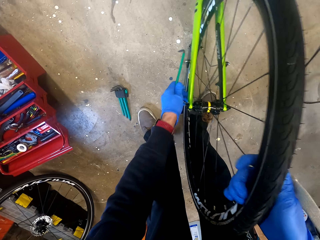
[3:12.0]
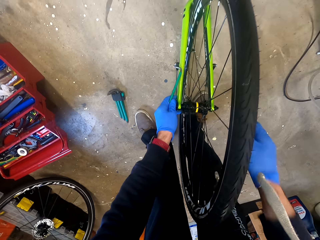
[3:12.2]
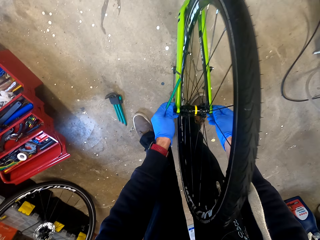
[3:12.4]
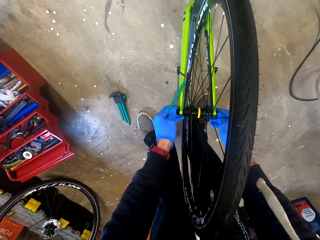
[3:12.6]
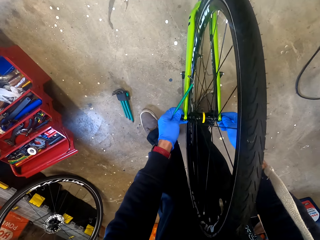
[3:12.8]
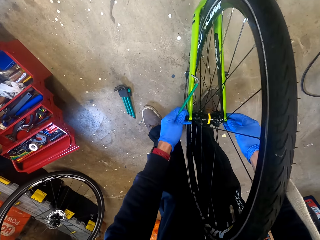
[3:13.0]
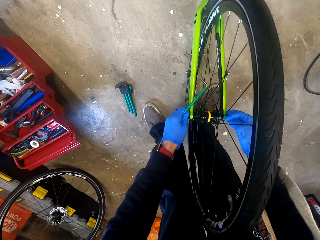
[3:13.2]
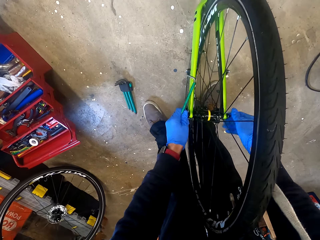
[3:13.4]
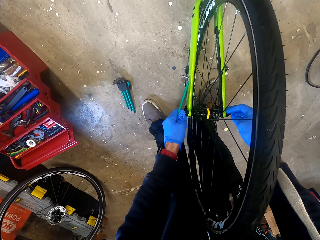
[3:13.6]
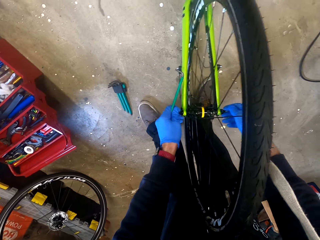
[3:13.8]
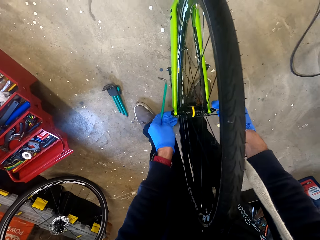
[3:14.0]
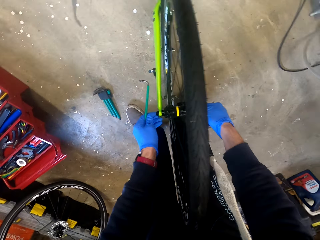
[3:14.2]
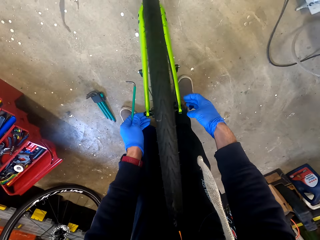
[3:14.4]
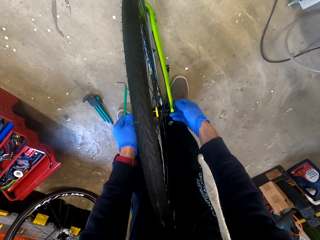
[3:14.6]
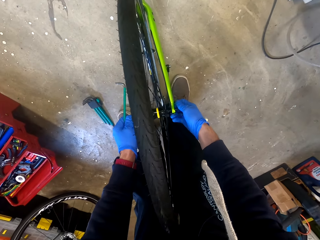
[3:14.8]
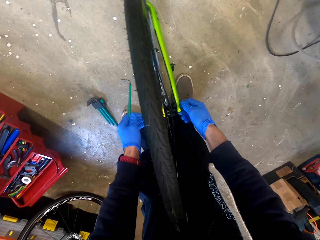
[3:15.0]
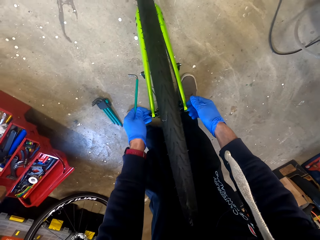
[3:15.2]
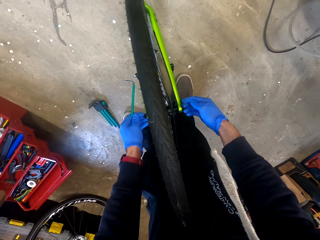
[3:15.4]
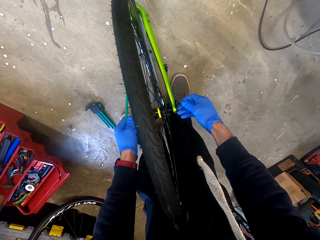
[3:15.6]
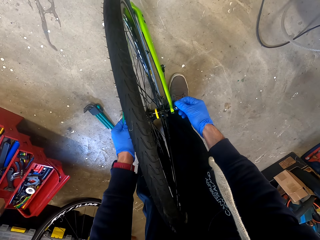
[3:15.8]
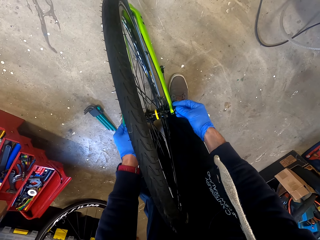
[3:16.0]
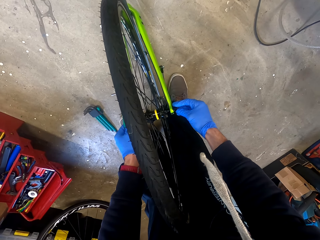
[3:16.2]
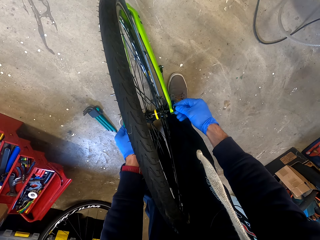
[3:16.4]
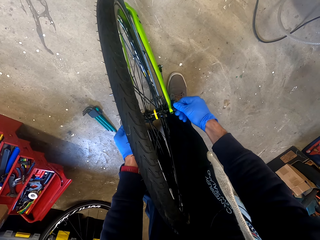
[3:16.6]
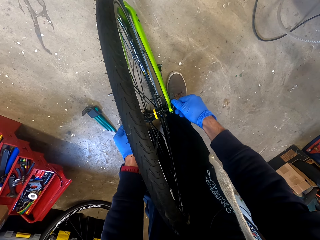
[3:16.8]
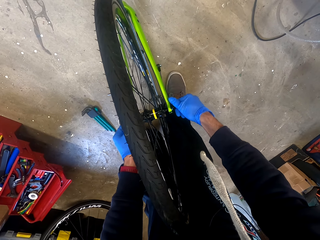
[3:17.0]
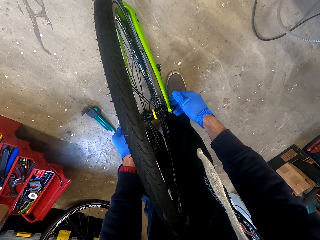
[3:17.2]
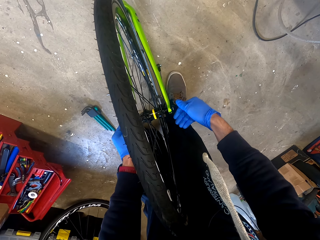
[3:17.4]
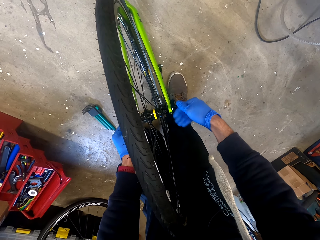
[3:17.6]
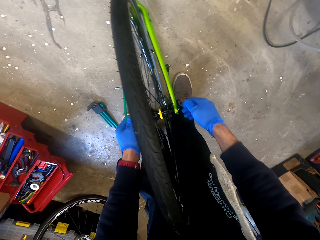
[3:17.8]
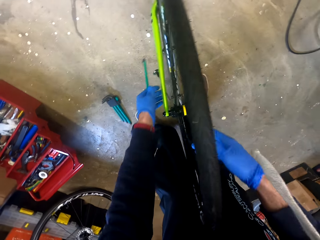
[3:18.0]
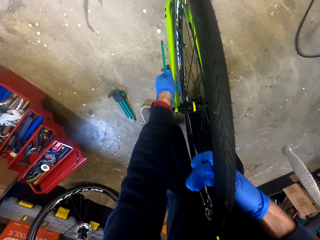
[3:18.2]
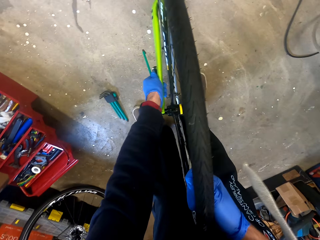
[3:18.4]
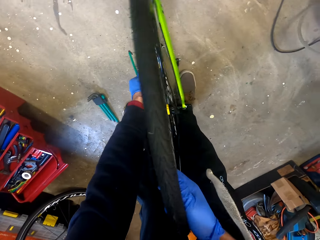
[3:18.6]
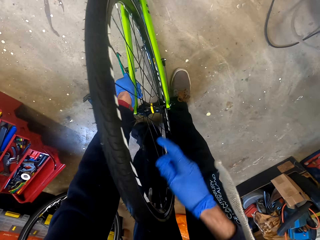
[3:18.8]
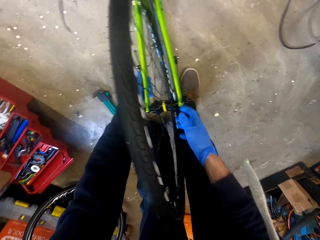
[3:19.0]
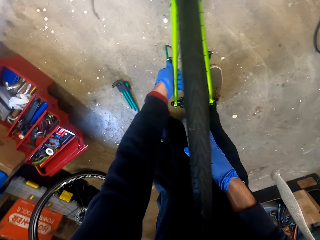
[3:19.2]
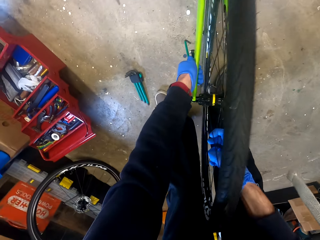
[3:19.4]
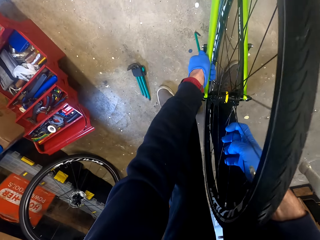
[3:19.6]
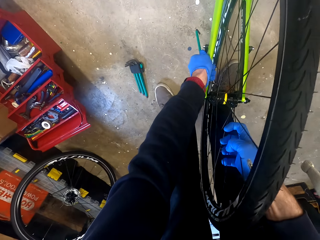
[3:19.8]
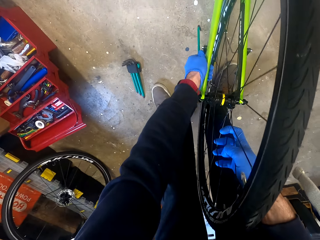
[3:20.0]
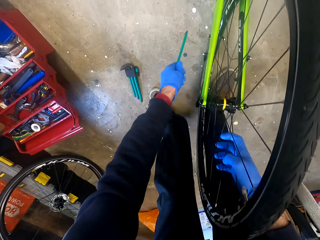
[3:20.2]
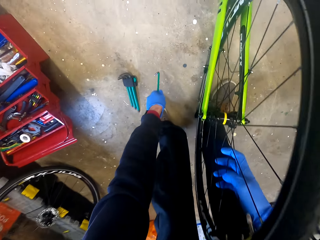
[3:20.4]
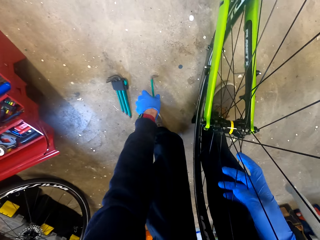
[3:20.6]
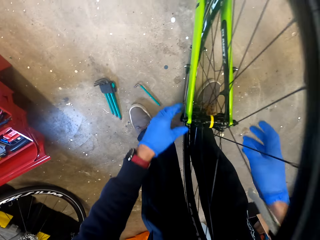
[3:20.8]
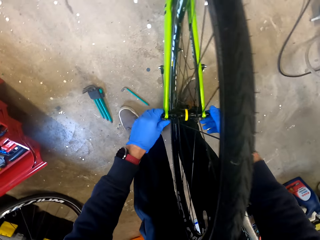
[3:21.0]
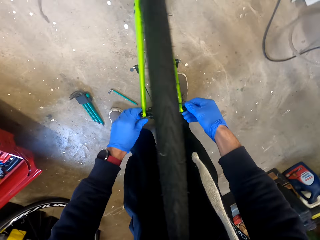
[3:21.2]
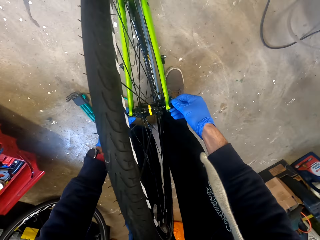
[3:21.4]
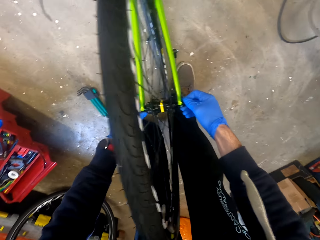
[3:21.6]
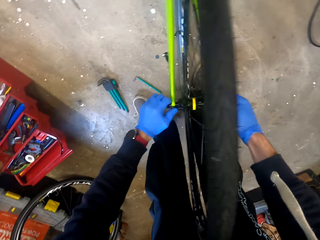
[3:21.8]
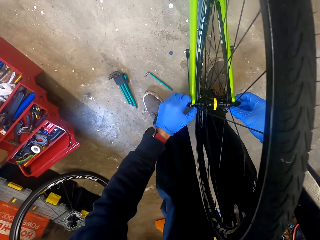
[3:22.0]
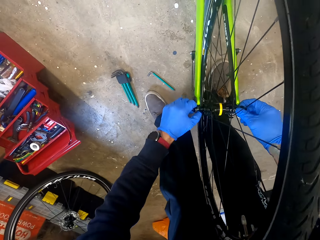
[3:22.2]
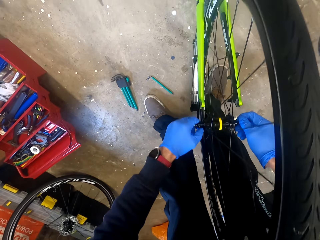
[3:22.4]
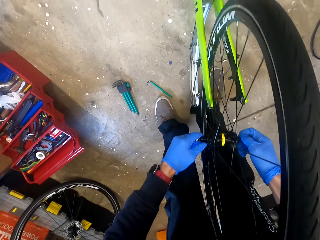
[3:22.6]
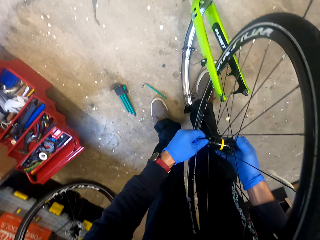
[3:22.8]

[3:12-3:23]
The camera wearer tightens a nut with a bolt tightener. They adjust the nut on a wheel. They adjust the wheel on the floor. They put down the bolt tightener or screwdriver on the floor.

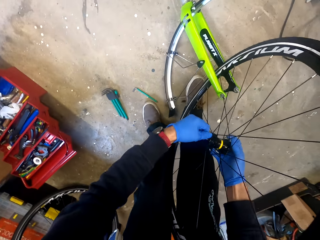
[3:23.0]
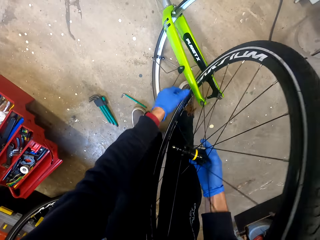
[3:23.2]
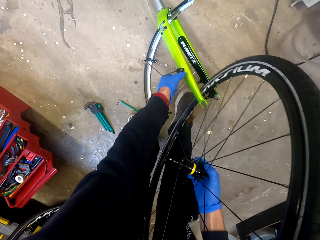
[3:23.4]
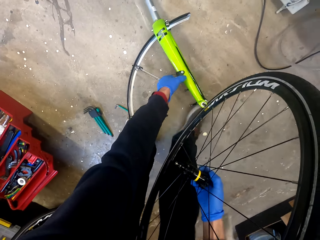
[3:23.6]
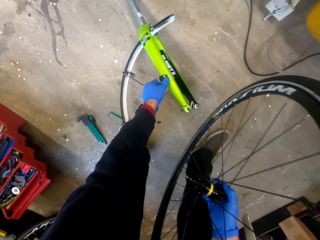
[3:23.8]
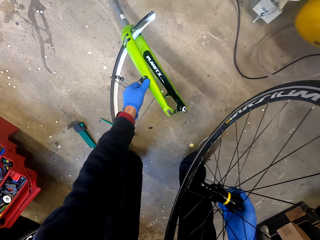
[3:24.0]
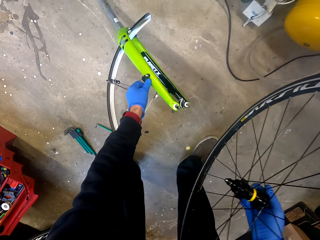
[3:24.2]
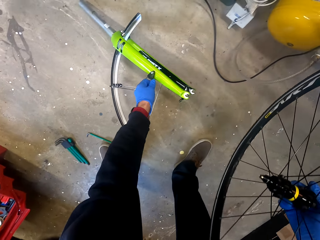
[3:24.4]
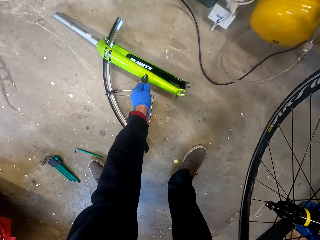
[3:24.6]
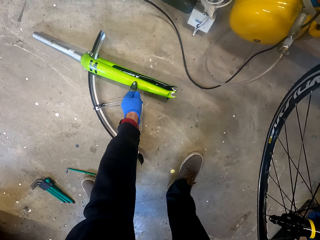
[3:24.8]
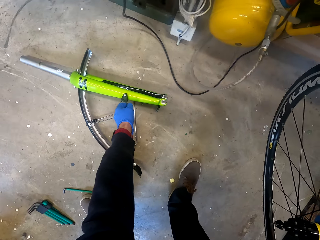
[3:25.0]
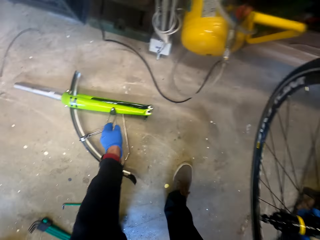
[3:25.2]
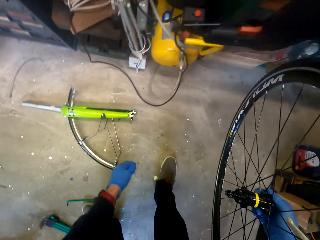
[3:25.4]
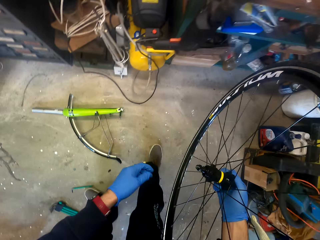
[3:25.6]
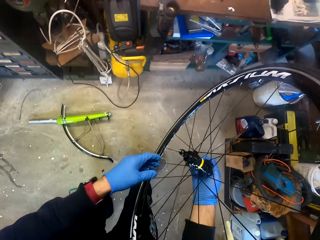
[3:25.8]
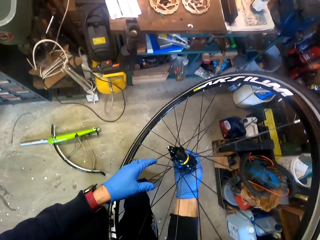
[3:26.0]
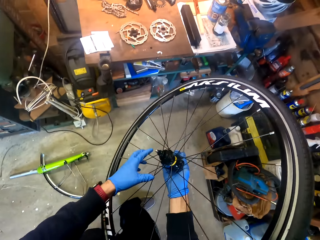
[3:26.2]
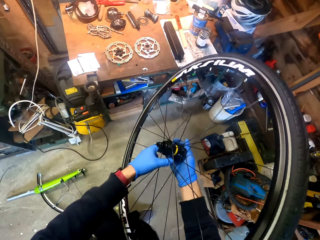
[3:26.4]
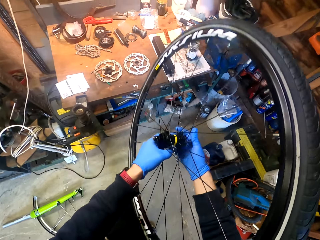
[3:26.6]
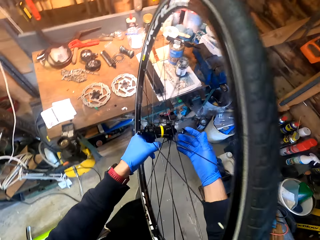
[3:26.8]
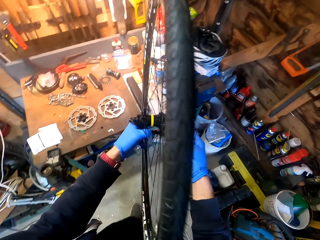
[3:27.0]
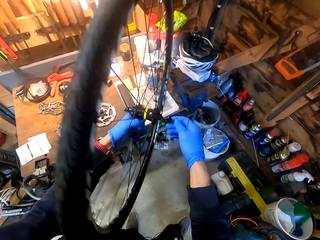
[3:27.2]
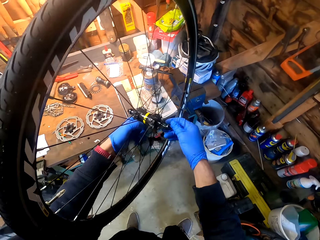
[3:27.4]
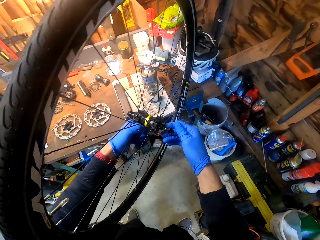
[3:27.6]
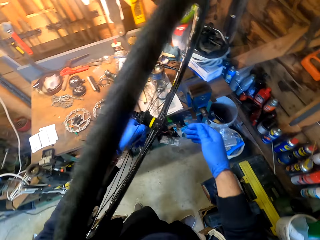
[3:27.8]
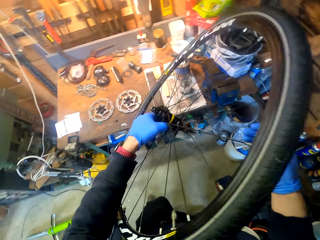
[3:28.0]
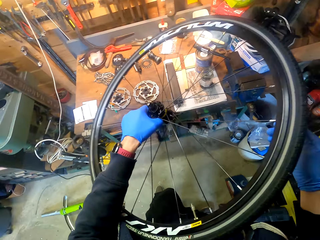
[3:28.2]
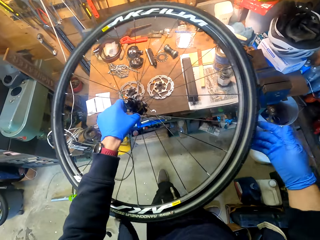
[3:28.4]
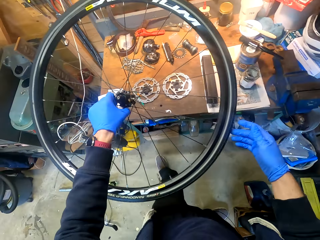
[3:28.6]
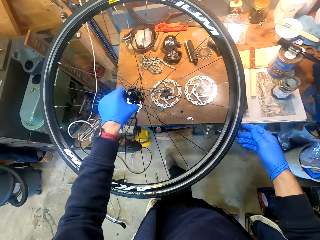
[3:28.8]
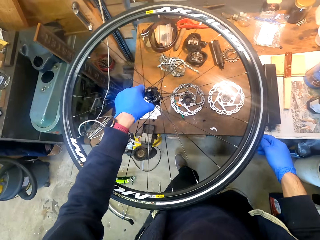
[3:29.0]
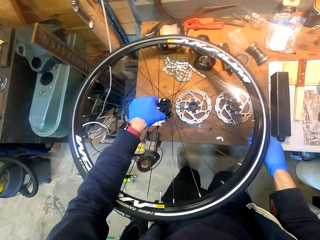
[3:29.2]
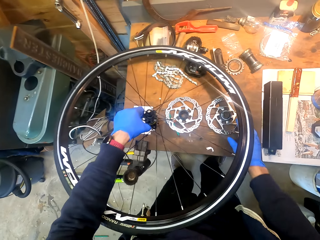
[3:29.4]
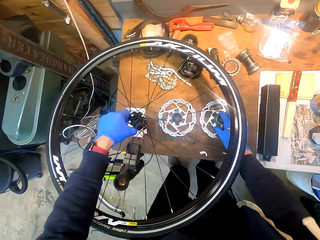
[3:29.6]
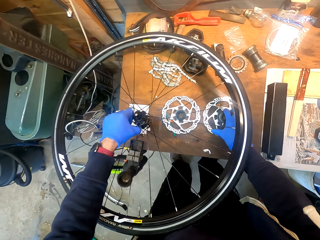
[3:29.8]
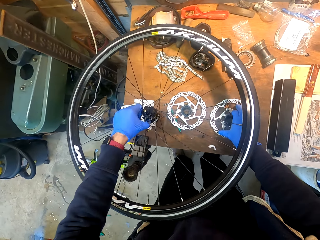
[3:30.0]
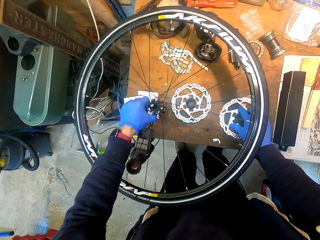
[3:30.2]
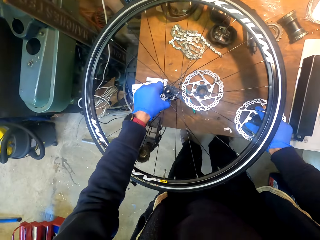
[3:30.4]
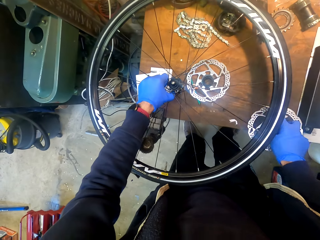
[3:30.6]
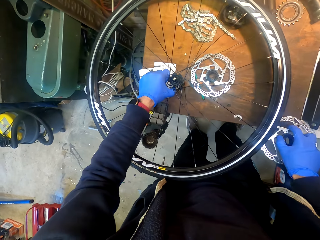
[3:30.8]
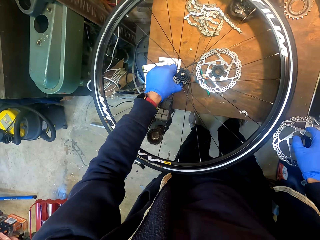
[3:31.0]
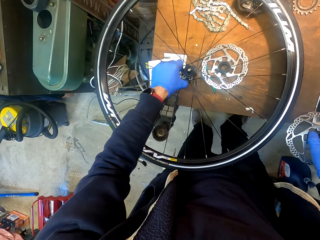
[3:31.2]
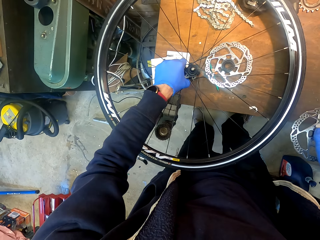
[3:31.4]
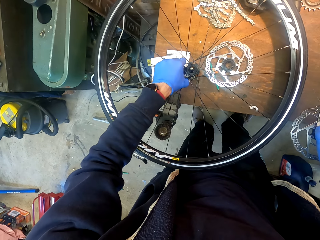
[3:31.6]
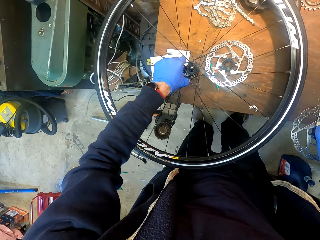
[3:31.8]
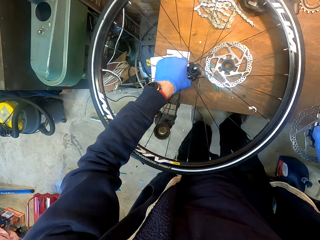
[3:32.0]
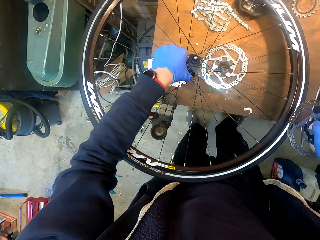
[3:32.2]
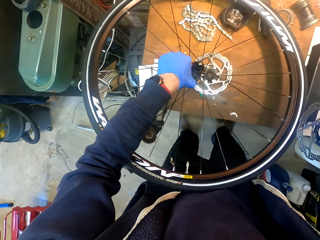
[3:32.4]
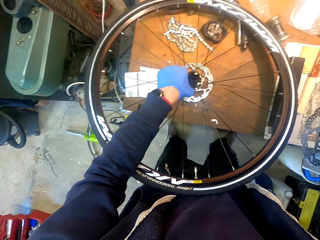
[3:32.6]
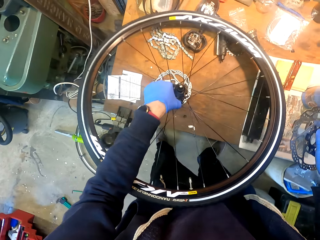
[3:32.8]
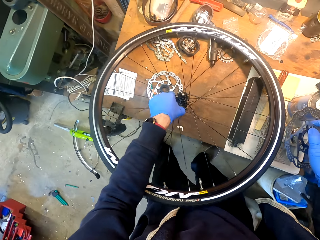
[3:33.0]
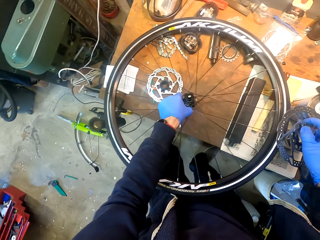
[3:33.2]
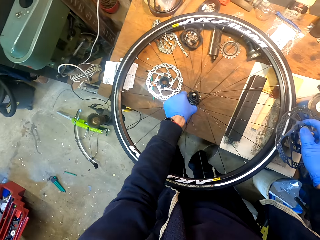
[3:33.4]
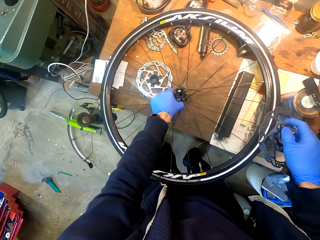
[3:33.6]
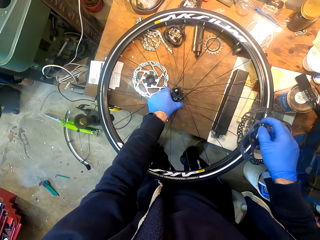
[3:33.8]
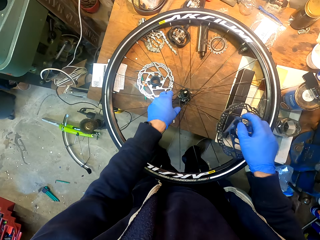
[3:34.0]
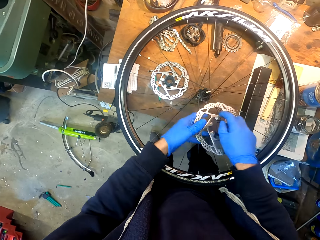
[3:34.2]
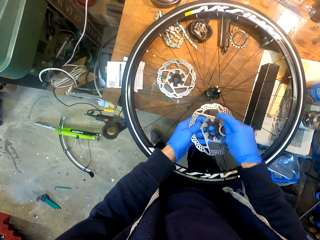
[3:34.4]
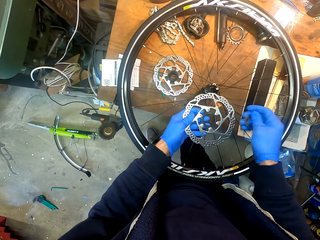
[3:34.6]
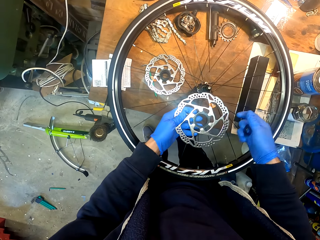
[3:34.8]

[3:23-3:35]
The camera wearer adjusts a wheel on the floor. They place down a bicycle spare. They walk around a garage. They pick up a gear wheel or metal plate from the table. They adjust the wheel on the table.
